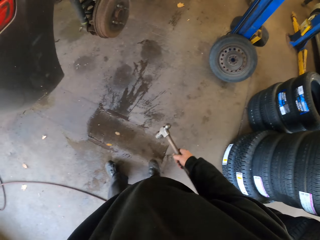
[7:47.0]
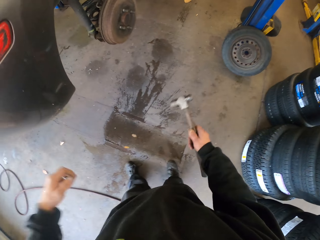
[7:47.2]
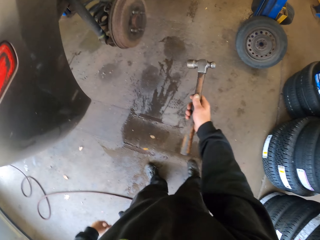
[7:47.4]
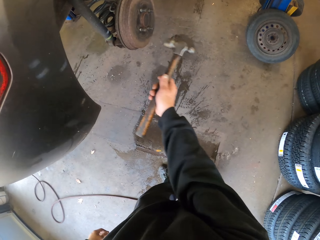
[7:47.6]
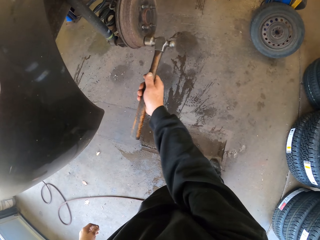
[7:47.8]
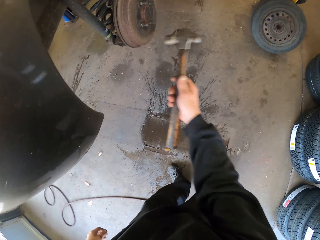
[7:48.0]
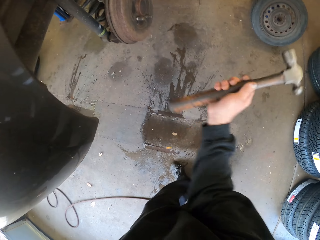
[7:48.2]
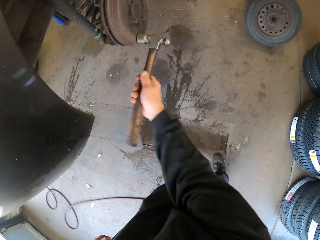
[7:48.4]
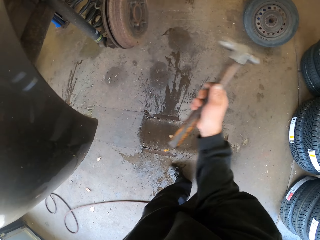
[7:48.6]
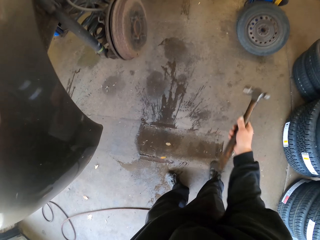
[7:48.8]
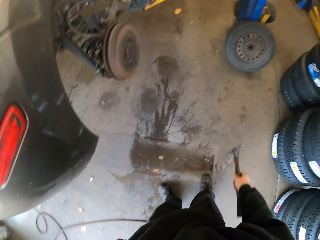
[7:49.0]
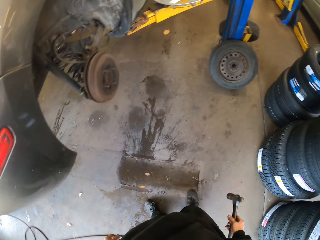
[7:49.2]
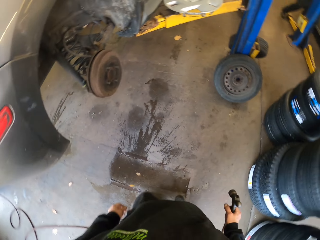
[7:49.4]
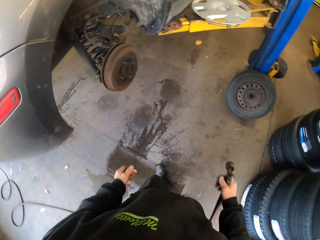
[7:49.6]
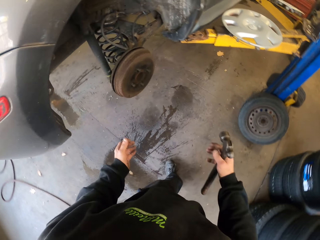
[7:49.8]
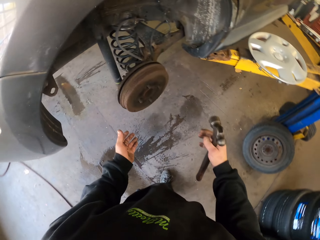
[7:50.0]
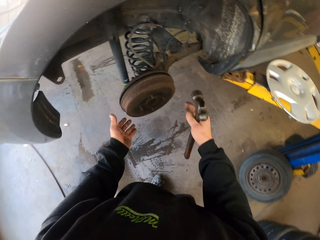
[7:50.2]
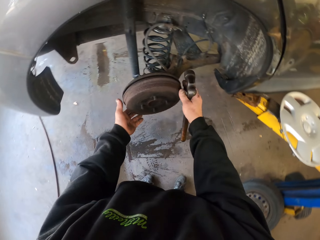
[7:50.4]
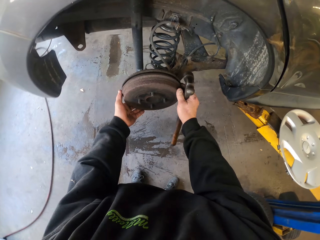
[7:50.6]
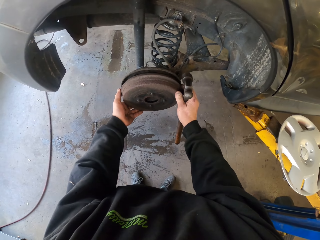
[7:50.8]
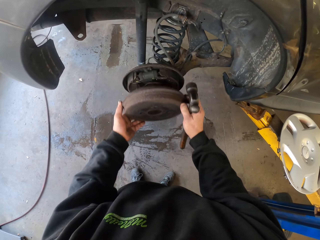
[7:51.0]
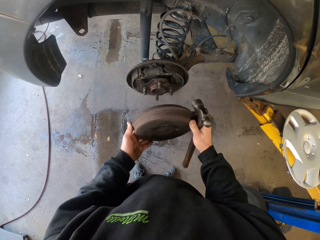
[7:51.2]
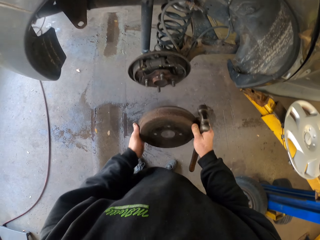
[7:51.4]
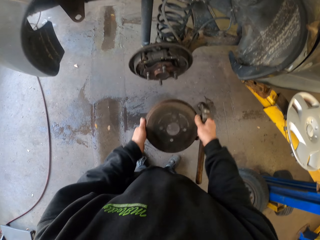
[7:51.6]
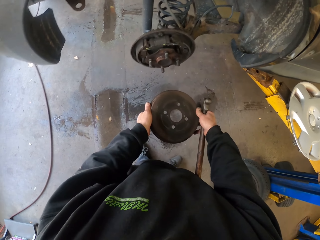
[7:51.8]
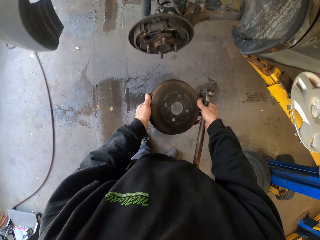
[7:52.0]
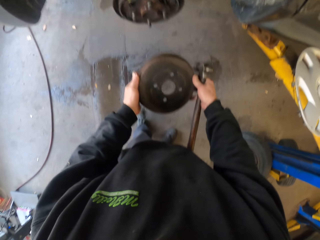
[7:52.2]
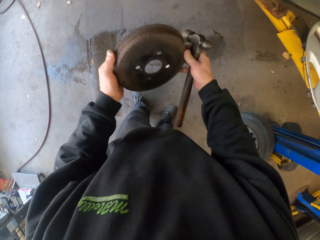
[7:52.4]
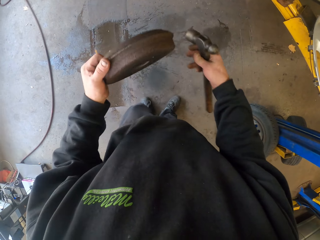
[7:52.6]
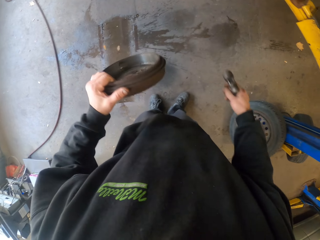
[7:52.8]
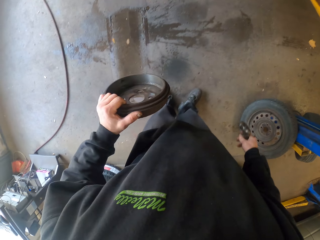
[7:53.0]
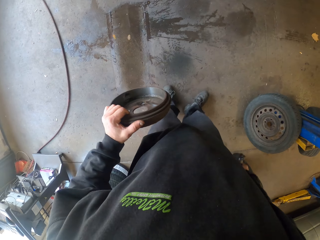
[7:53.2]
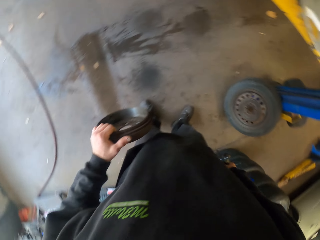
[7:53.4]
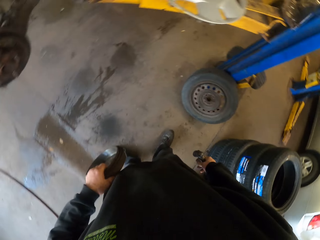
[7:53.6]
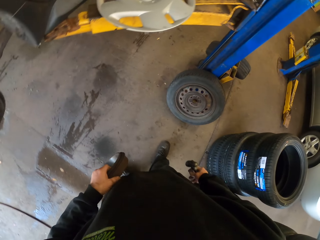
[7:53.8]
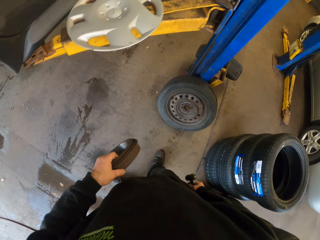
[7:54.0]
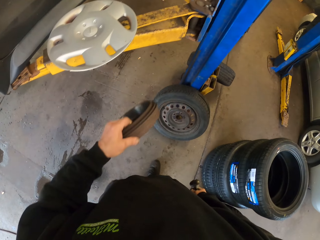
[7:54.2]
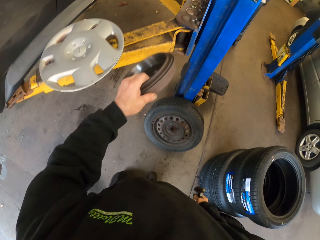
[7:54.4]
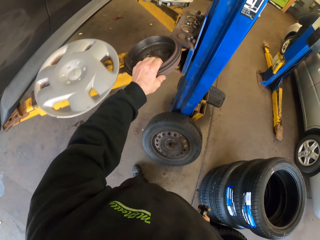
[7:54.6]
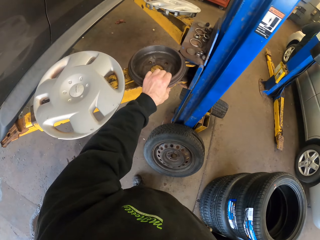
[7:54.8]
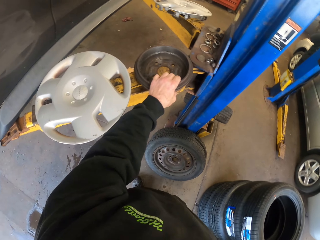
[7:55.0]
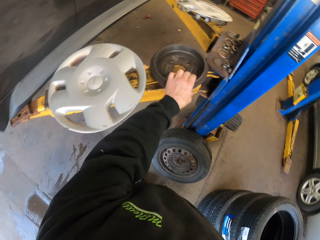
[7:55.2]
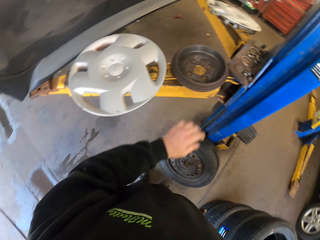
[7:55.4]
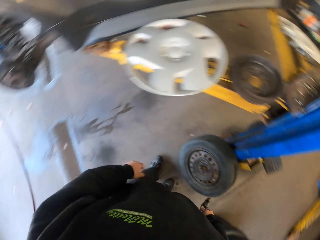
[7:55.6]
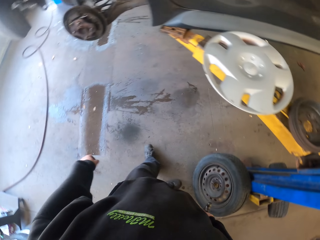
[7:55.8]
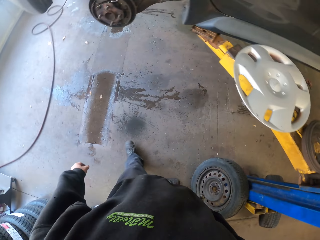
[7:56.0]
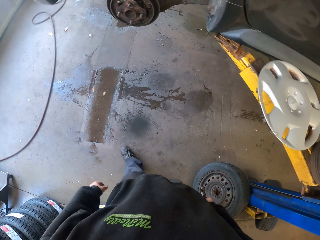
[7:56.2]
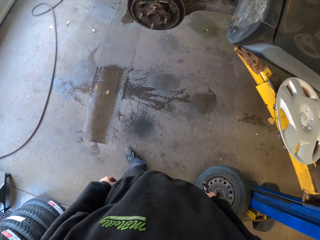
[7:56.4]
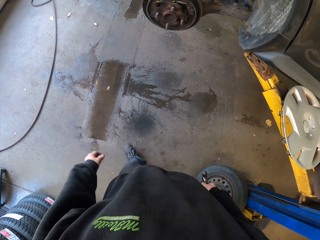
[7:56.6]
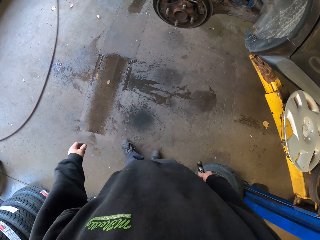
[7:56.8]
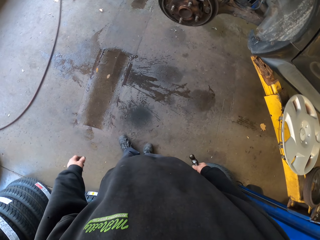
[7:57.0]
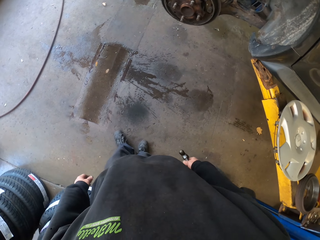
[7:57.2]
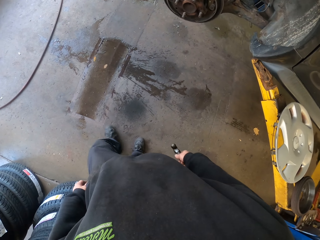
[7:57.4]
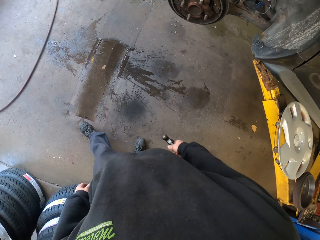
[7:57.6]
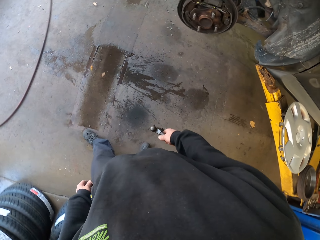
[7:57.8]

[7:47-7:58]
The camera wearer knocks the rim. They pick up the blade. They put the rim on the car lifter.

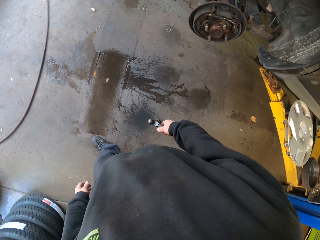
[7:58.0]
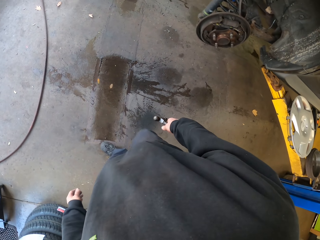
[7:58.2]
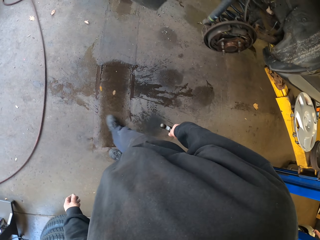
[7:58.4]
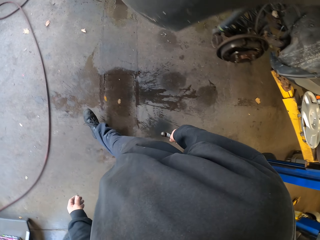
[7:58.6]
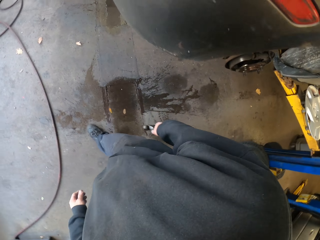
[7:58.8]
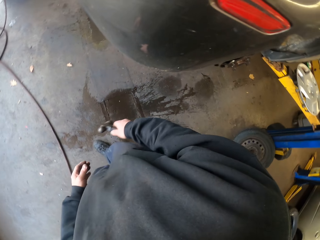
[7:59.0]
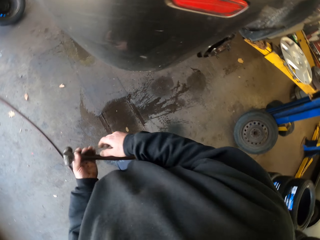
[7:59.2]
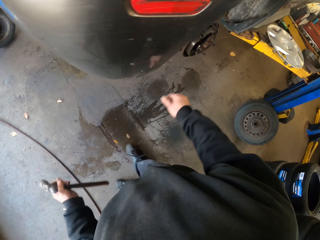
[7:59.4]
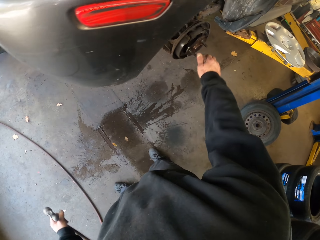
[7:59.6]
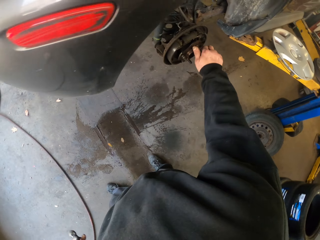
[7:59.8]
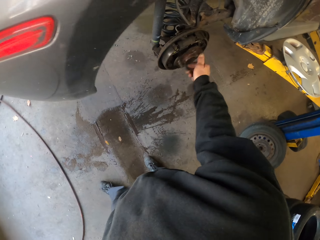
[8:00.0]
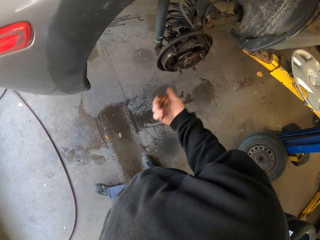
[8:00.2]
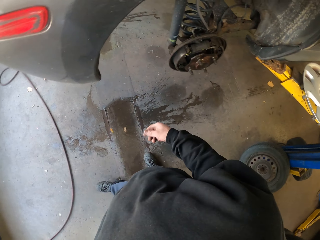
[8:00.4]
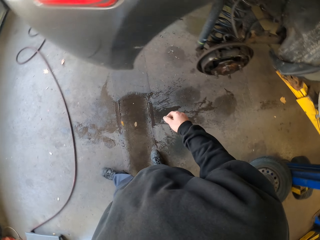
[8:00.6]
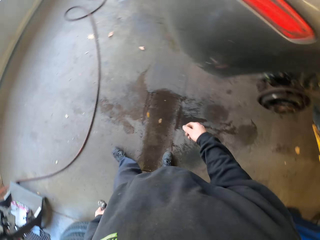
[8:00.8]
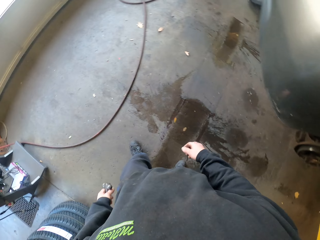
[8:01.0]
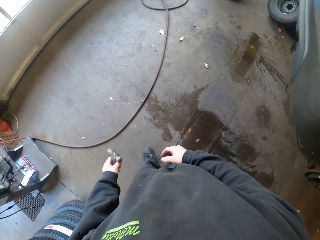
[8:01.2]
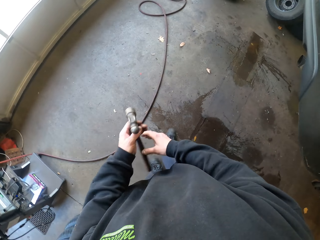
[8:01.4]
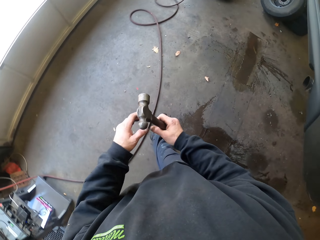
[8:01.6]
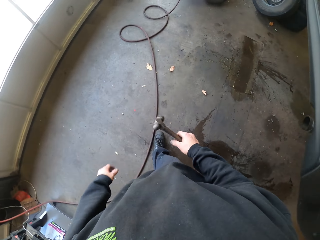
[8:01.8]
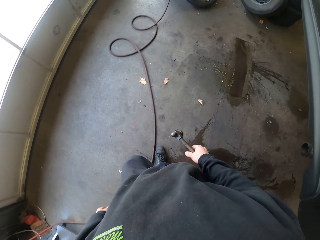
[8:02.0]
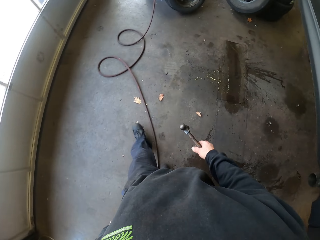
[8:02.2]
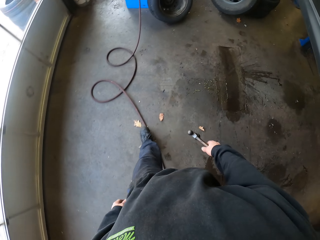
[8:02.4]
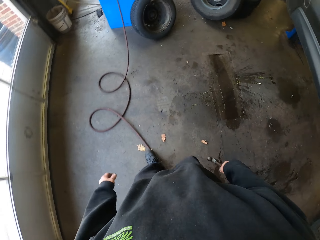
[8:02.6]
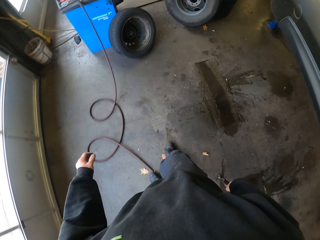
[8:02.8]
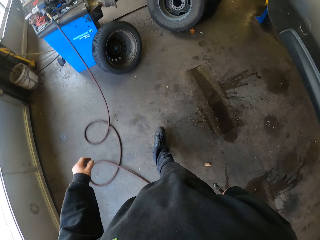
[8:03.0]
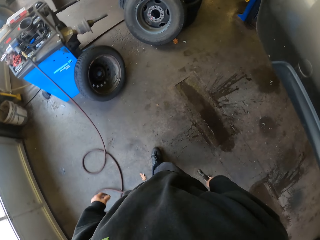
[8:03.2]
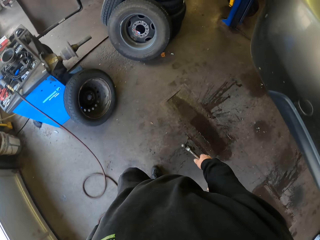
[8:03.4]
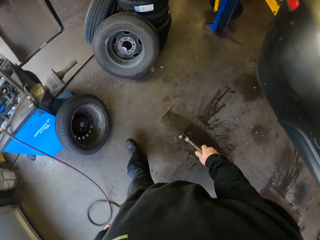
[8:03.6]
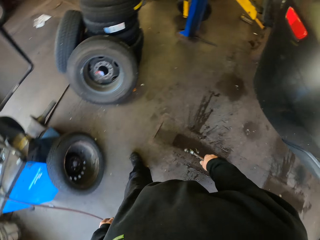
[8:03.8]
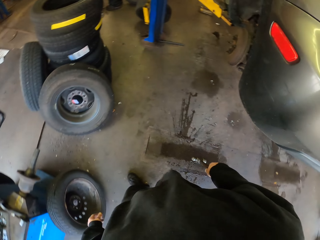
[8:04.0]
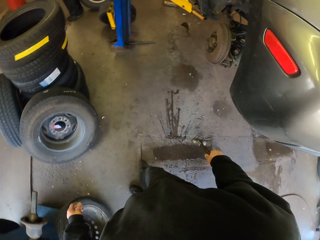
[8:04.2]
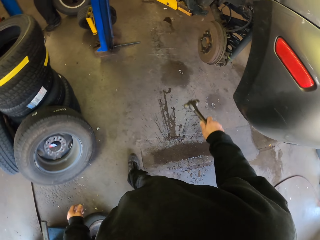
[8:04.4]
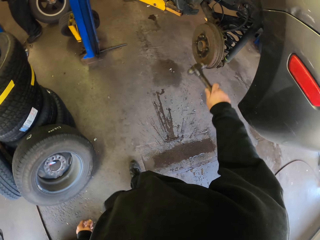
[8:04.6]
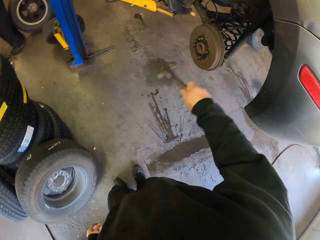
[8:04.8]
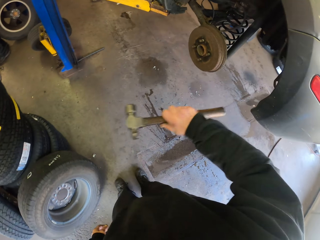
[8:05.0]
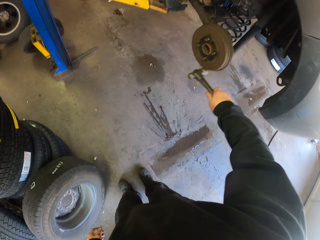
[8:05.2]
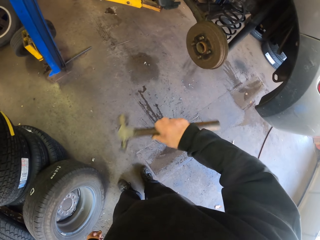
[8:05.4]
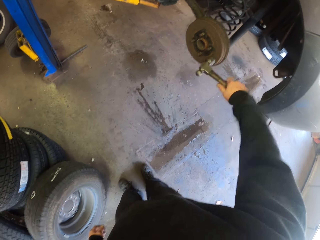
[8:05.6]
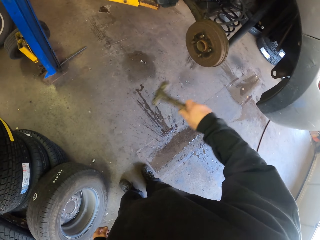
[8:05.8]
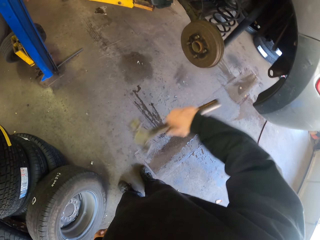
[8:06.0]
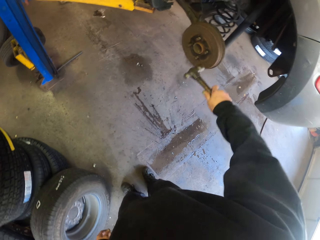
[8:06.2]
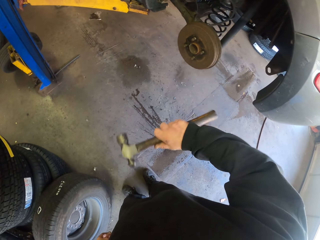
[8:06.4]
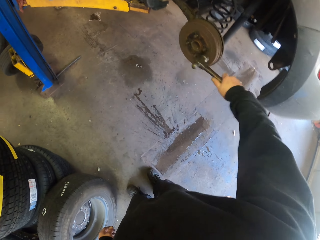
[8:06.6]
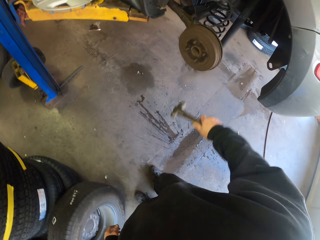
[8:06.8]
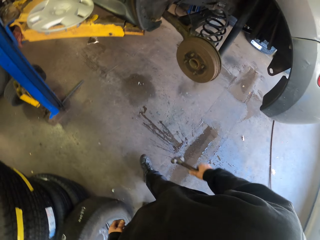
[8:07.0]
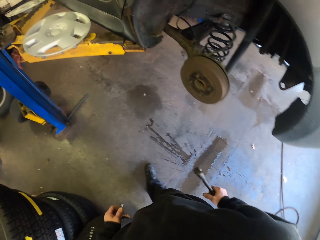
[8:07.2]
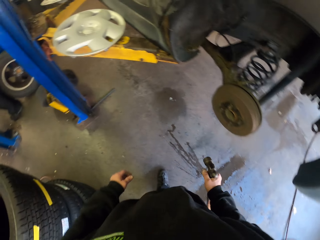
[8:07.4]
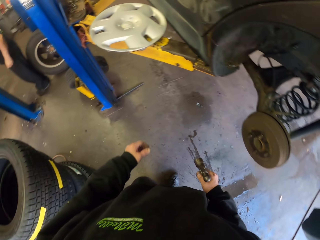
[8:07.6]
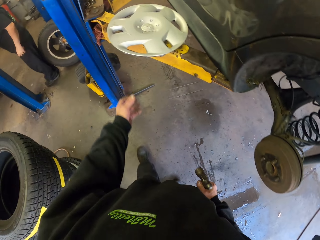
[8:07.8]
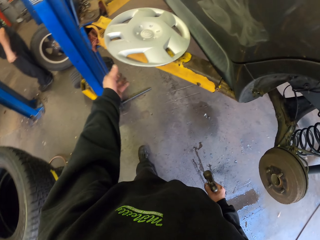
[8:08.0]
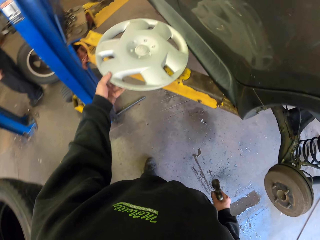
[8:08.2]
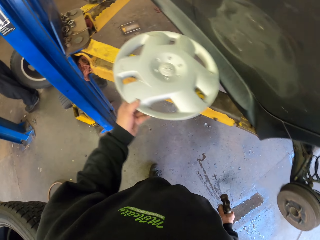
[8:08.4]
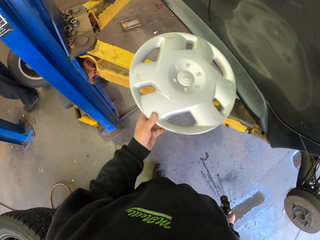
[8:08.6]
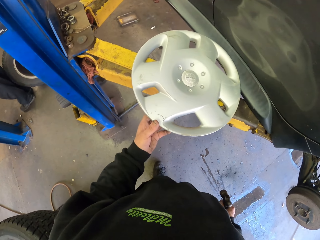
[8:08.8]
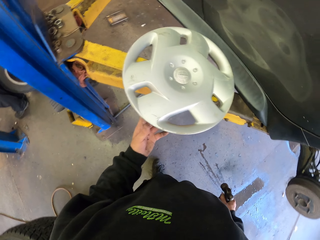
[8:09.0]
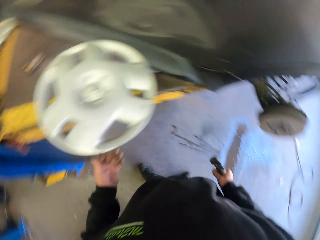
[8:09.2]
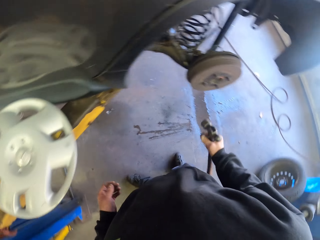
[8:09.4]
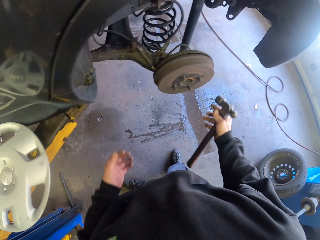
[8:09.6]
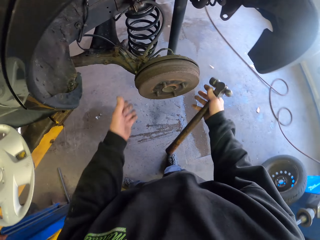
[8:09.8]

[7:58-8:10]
The camera wearer turns the rim. They walk in the room, pass the hammer to the right hand, and walk in the room. They knock the rim.
